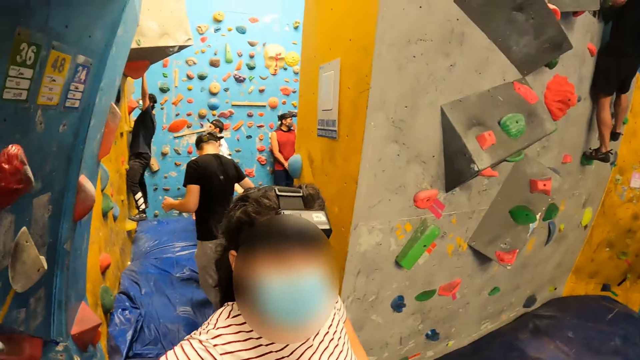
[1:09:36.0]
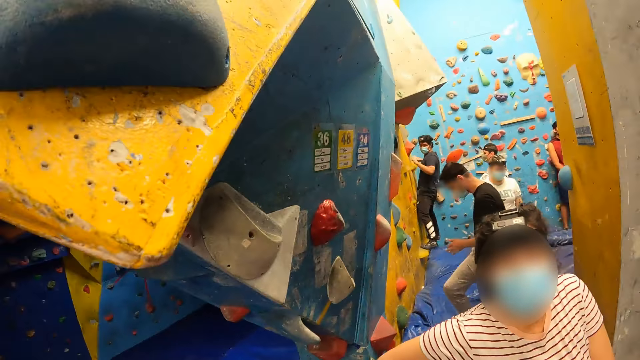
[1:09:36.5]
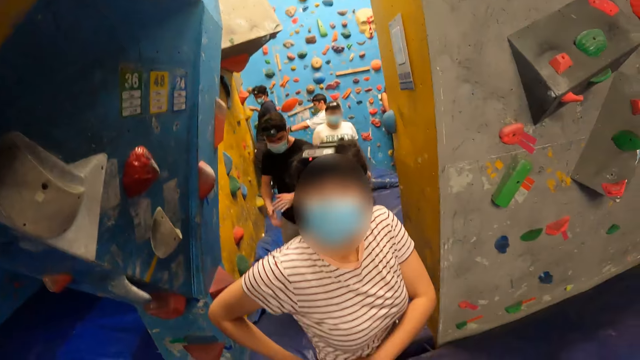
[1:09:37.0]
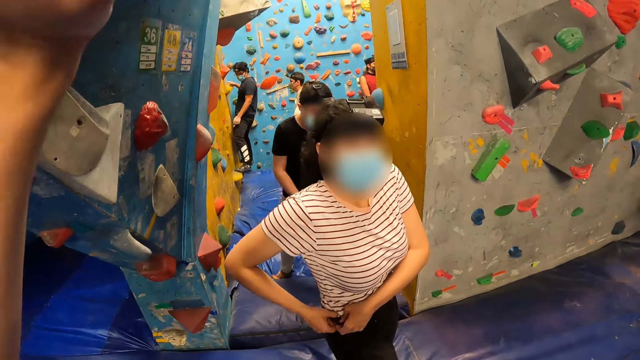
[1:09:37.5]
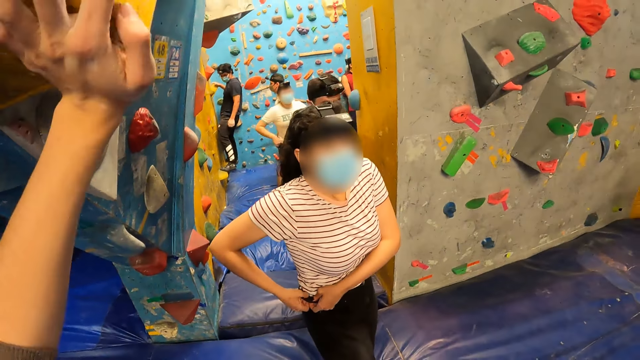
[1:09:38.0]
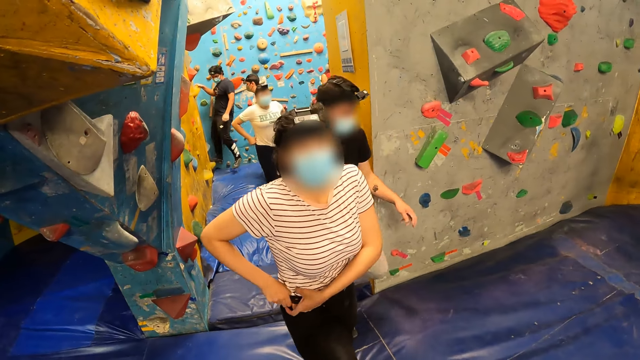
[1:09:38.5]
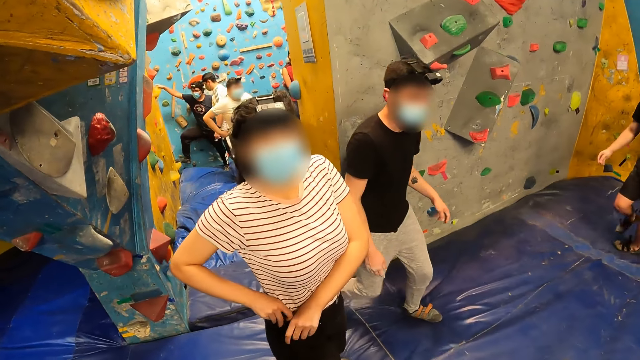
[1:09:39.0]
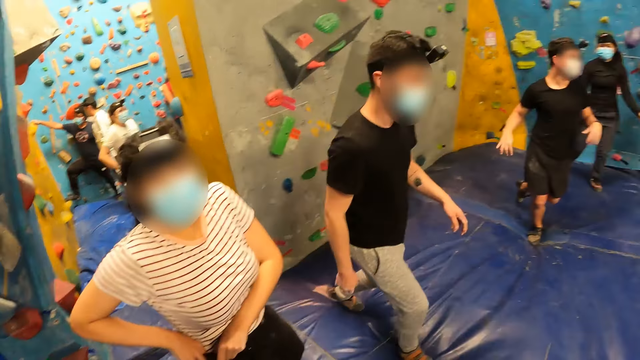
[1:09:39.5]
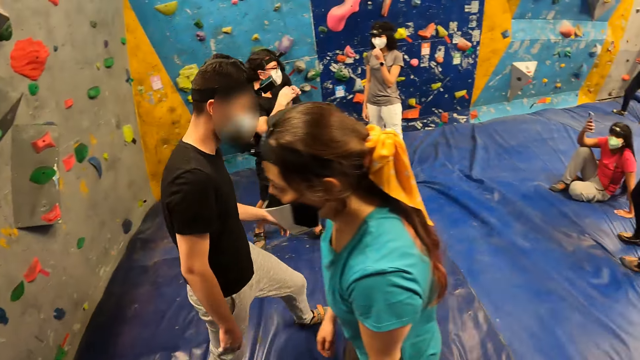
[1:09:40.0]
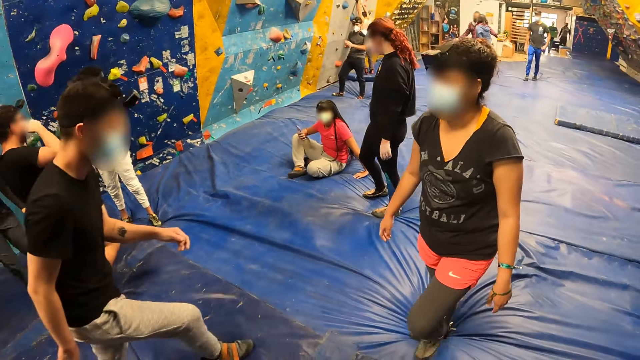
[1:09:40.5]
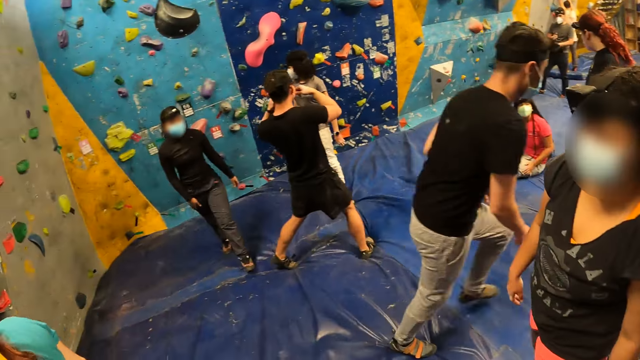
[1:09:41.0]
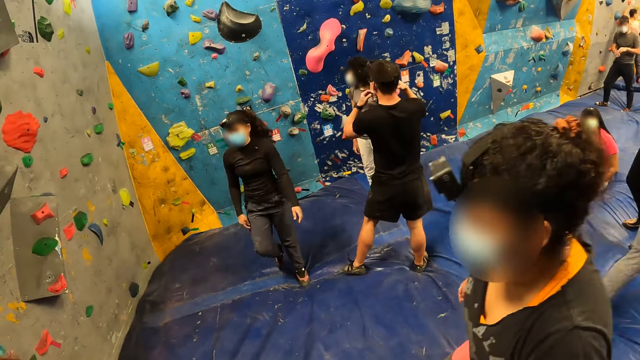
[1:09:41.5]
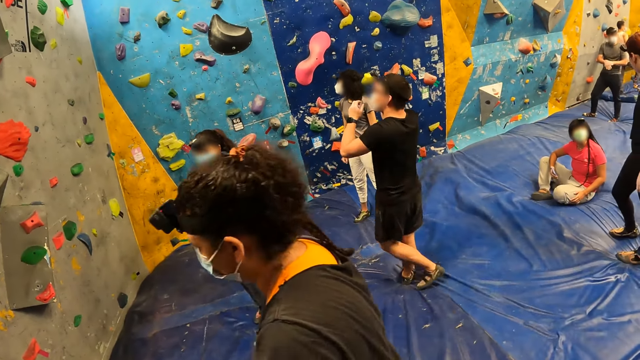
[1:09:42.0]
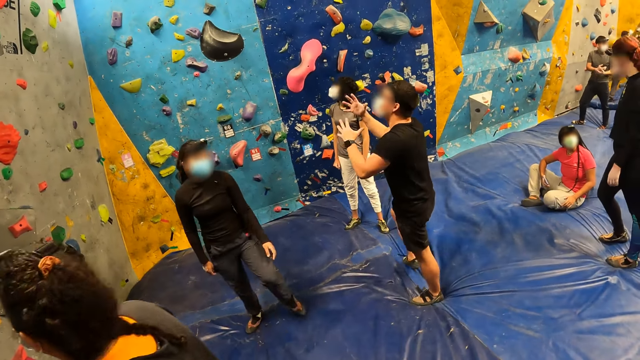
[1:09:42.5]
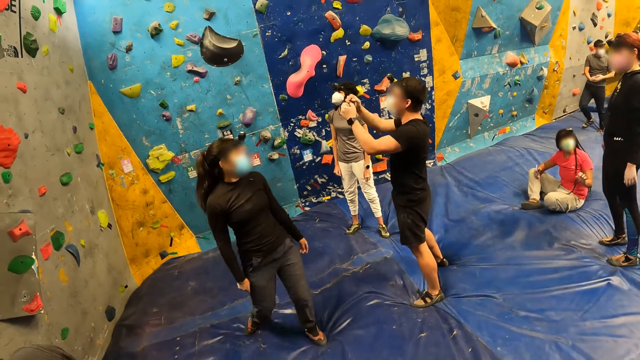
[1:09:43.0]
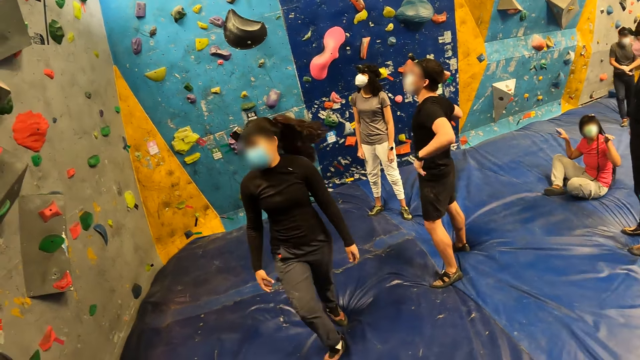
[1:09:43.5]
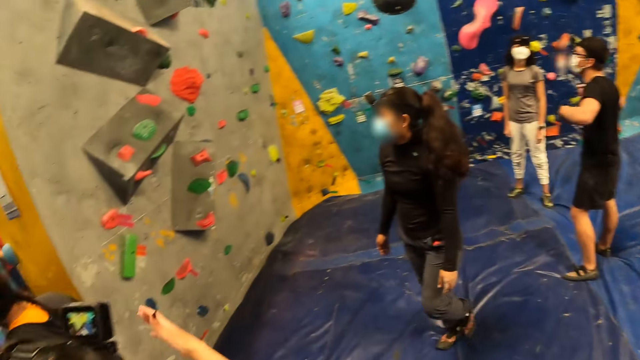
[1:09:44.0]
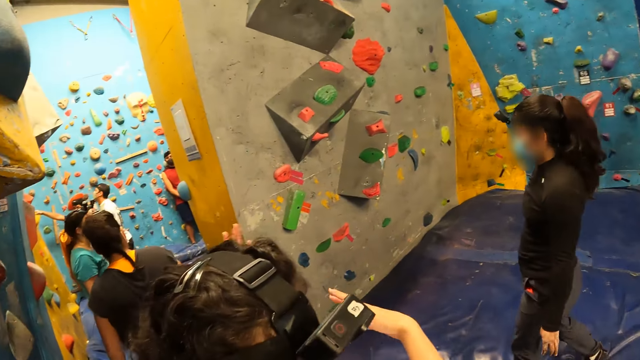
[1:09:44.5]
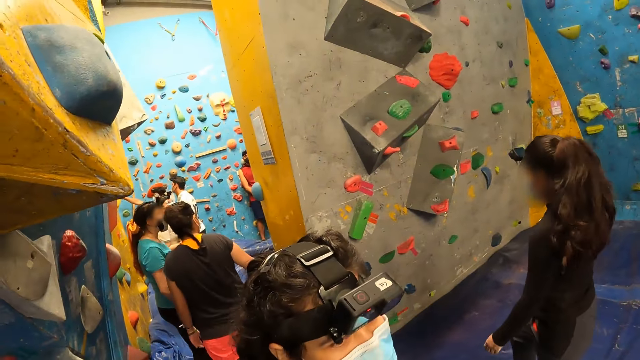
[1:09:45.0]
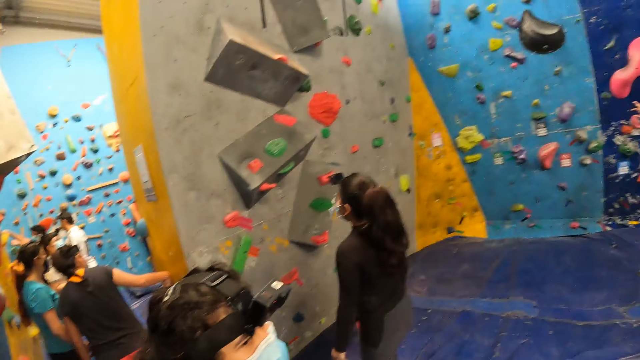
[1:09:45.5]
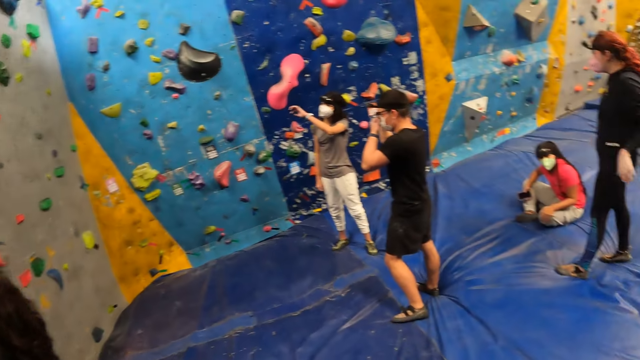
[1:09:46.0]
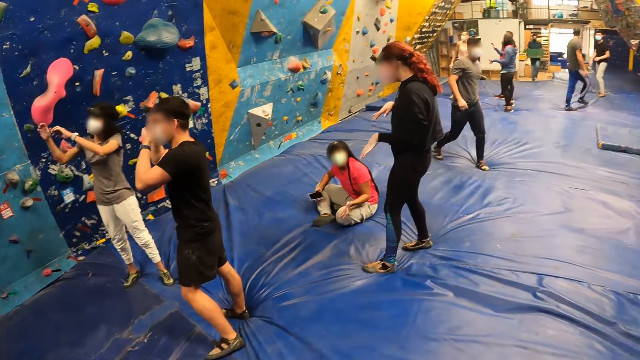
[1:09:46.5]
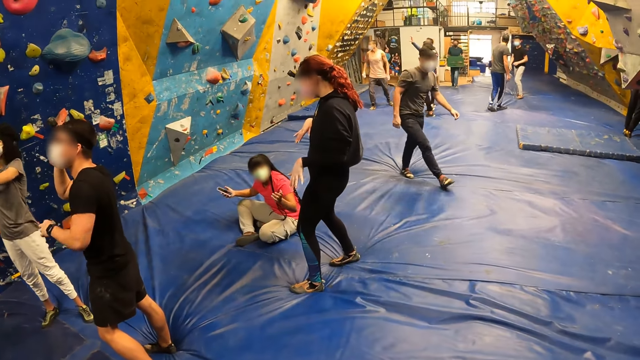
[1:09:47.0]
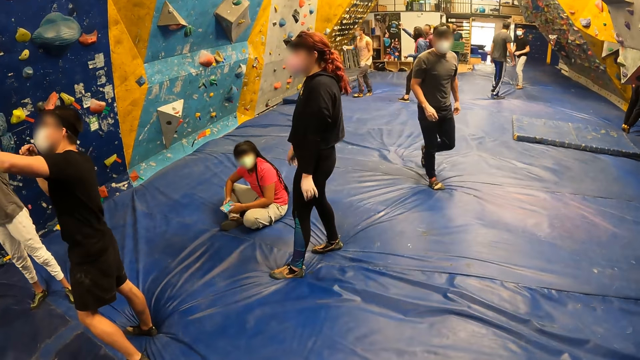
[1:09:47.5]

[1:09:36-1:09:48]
The camera wearer looks around the room. A woman adjusts her trousers with her hands.

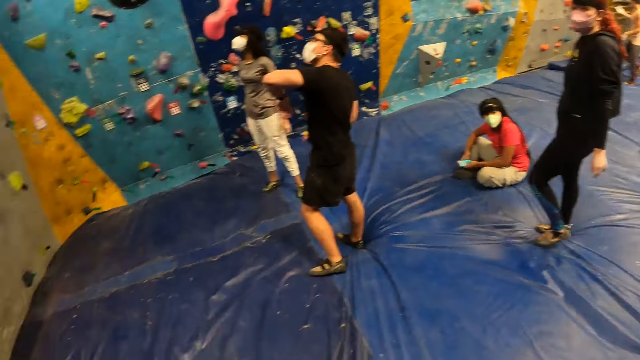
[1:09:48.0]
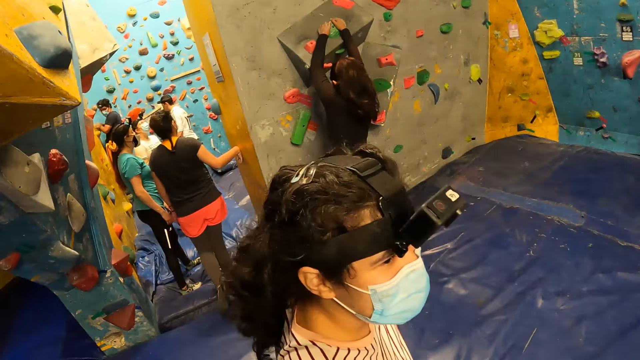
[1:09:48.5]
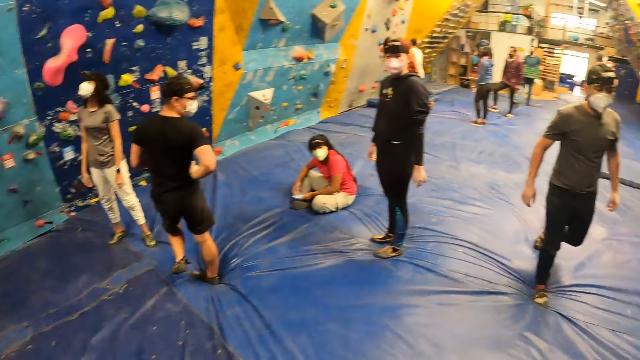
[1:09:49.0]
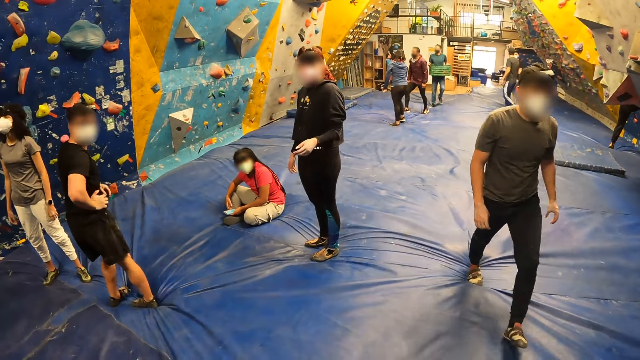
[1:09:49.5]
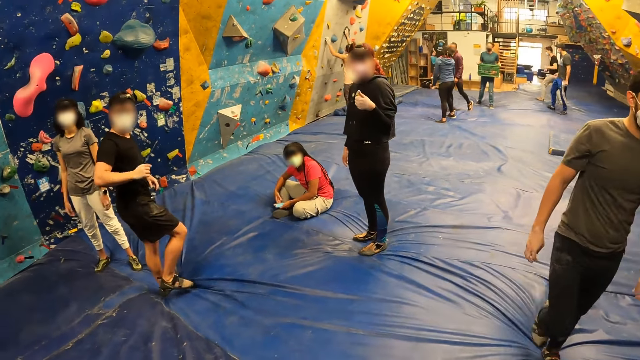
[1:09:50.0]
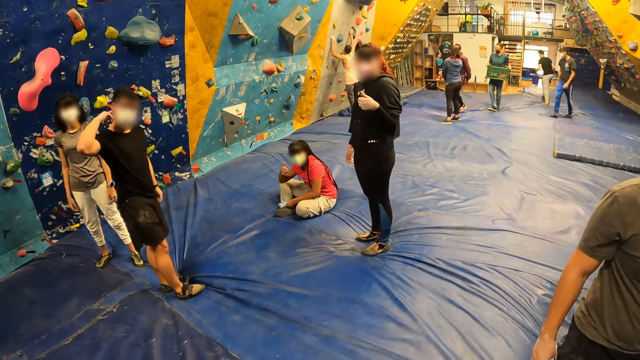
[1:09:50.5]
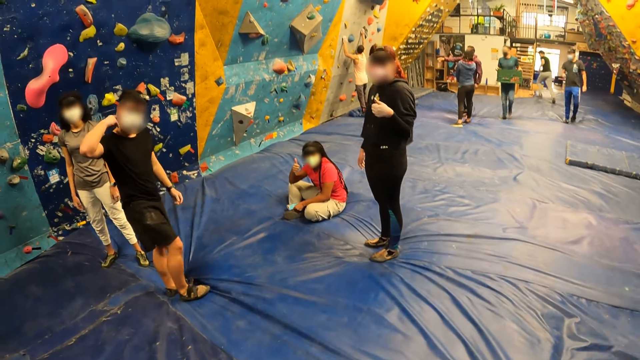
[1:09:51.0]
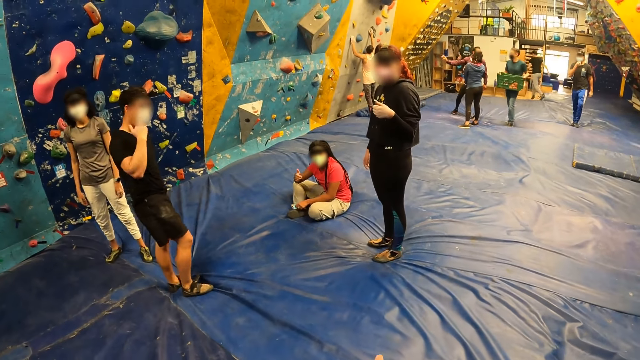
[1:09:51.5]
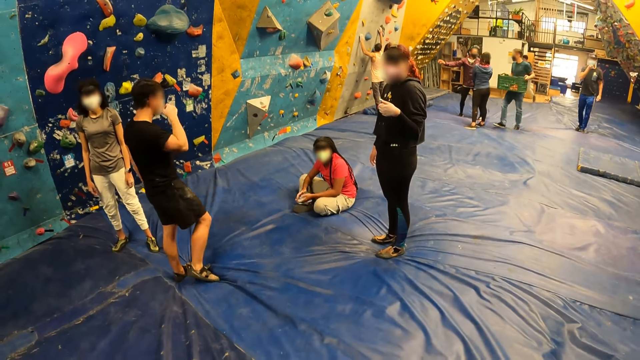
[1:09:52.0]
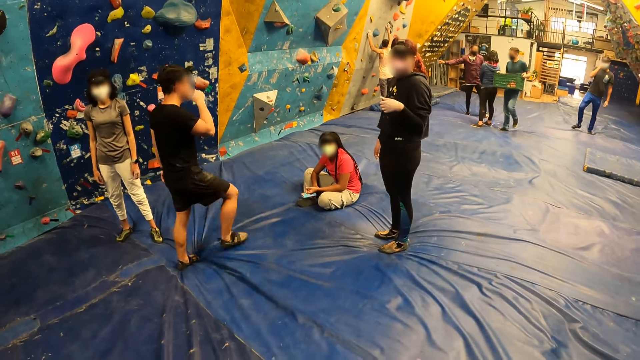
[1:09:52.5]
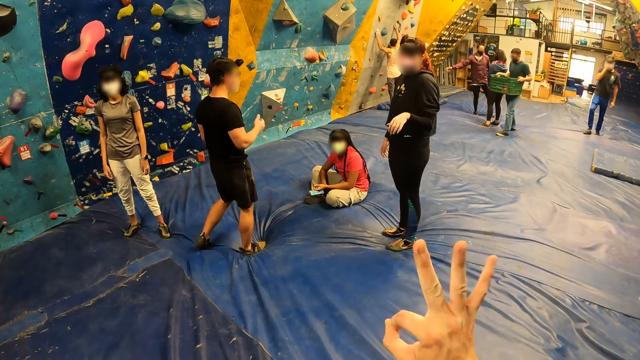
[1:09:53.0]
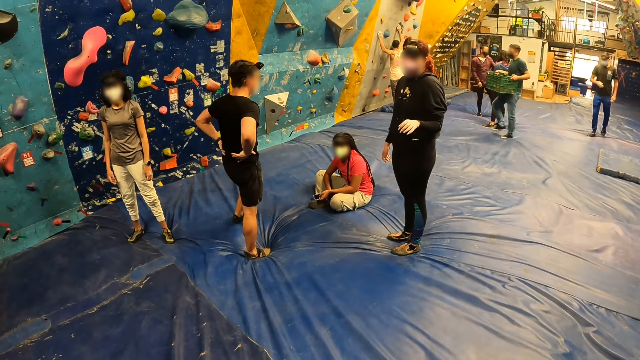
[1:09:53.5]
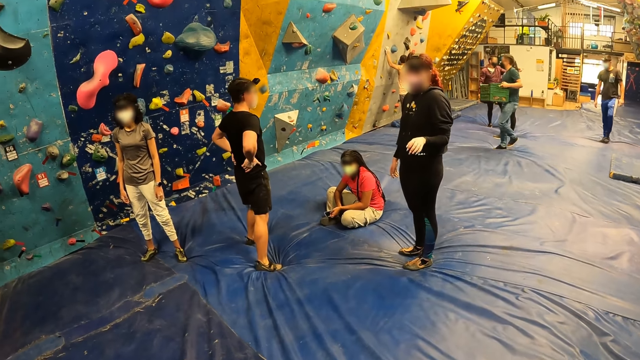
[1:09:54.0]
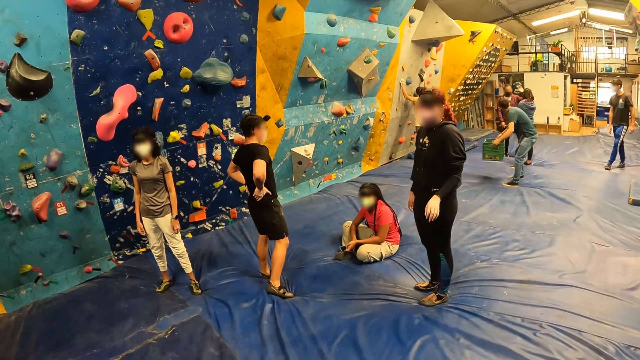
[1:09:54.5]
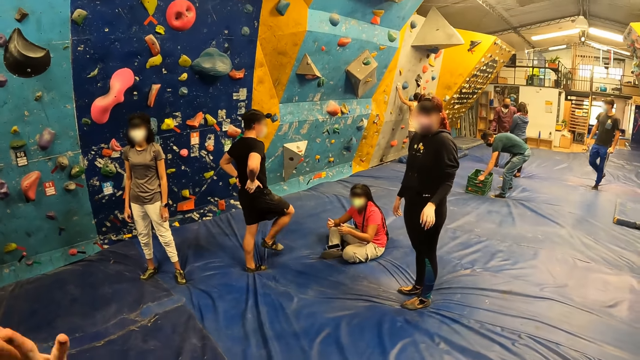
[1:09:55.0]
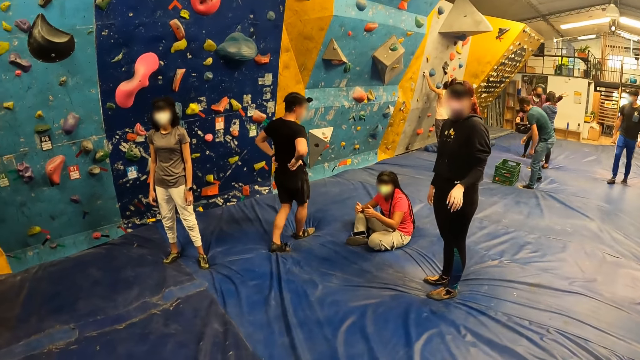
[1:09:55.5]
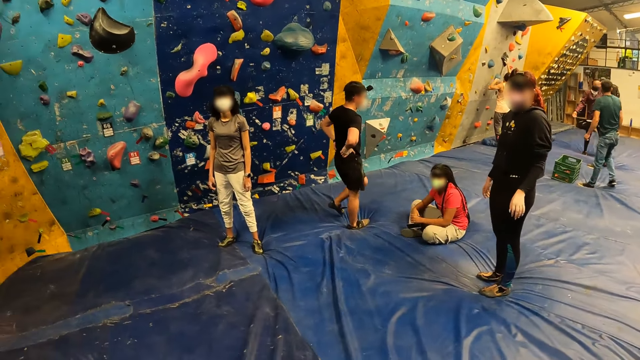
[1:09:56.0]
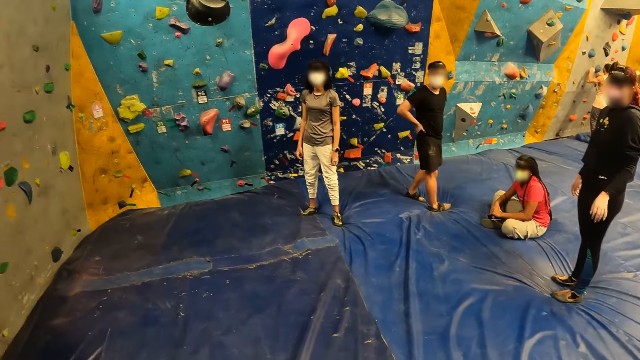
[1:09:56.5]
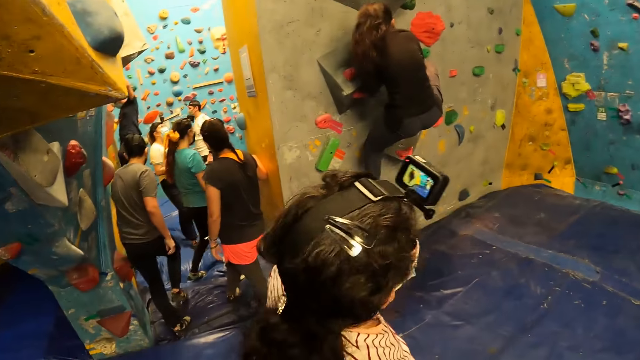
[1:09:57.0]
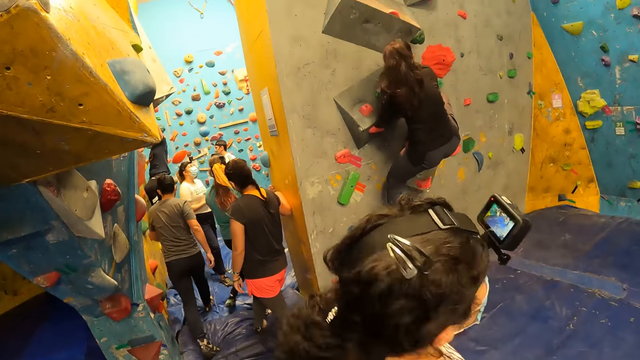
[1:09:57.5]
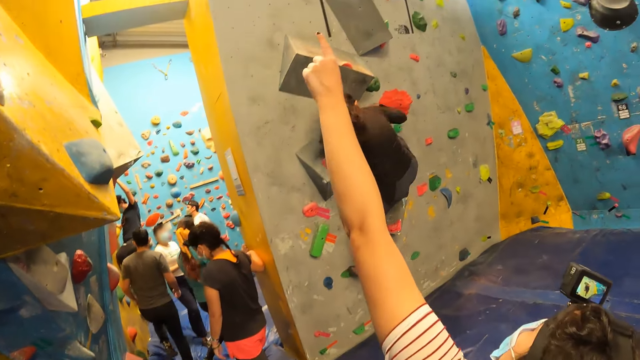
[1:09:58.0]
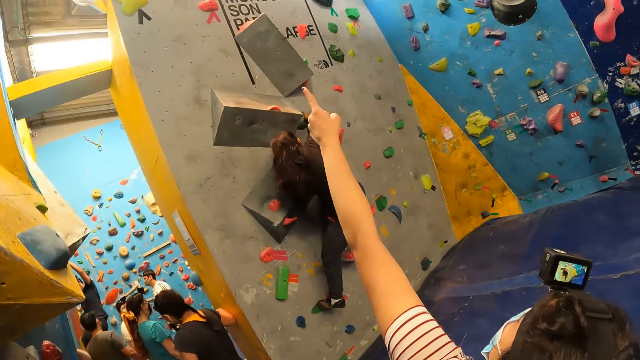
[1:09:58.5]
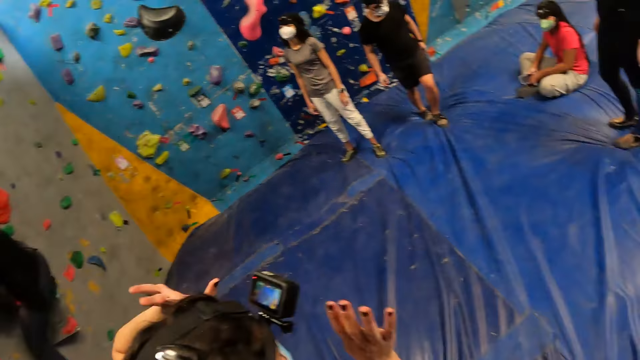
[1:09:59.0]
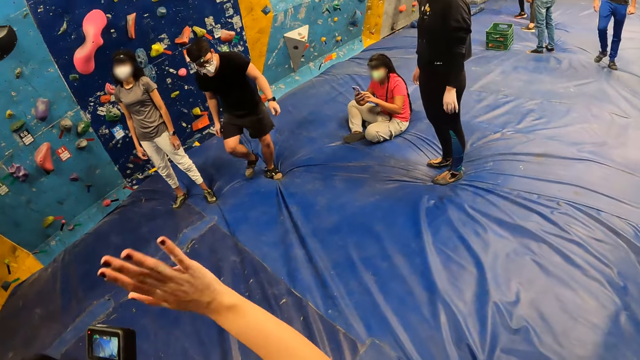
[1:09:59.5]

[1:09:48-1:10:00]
A man scratches his head with his right hand. The camera wearer lifts his hand. He gestures with his hand. He looks around the room. A woman climbs up the bouldering wall with climbing holds. A lady points out with her hand and waves with her hand.
